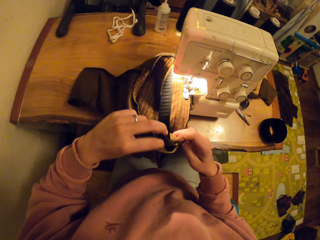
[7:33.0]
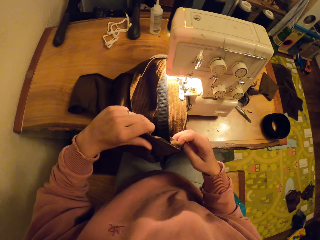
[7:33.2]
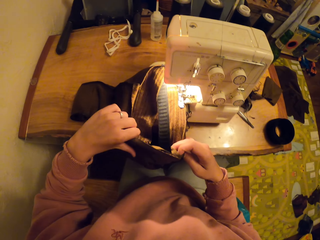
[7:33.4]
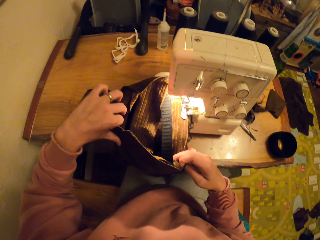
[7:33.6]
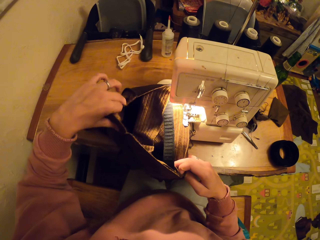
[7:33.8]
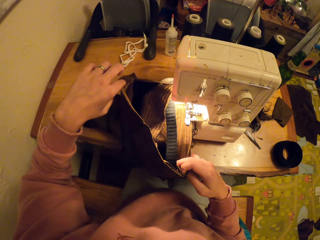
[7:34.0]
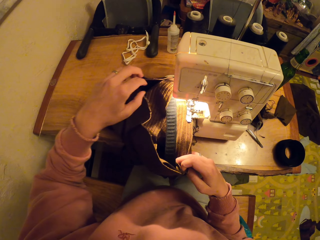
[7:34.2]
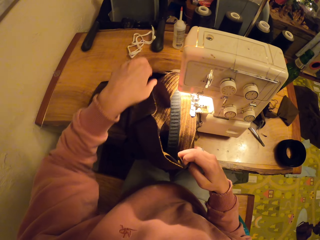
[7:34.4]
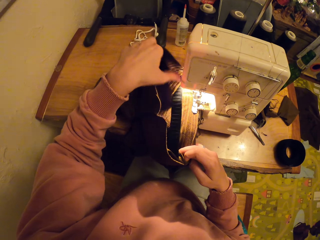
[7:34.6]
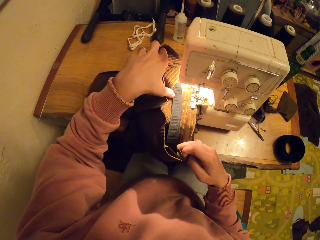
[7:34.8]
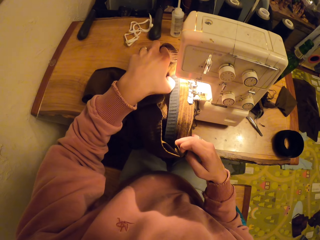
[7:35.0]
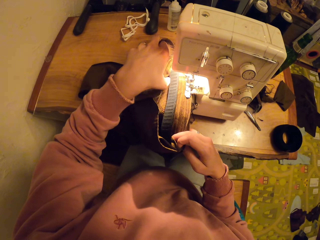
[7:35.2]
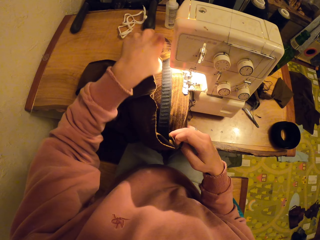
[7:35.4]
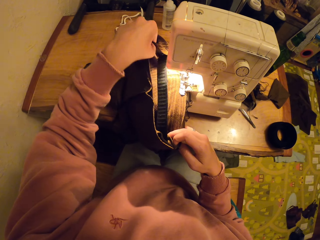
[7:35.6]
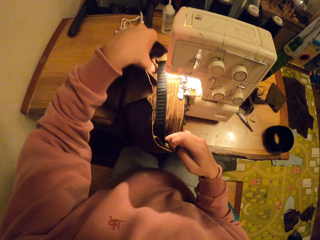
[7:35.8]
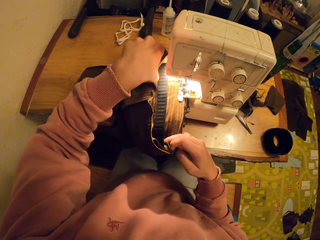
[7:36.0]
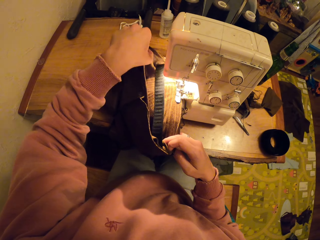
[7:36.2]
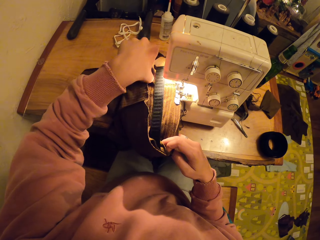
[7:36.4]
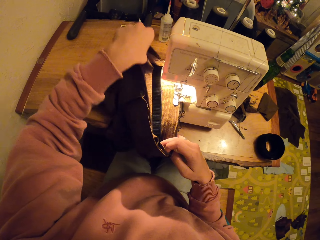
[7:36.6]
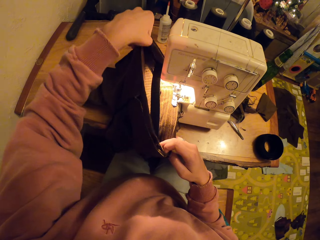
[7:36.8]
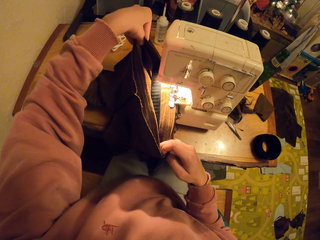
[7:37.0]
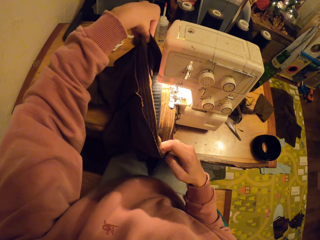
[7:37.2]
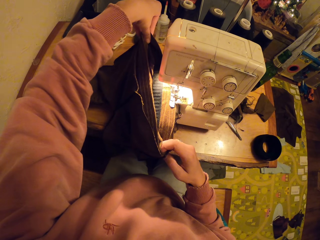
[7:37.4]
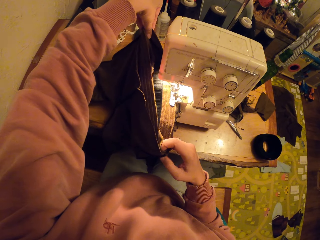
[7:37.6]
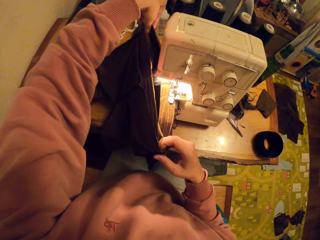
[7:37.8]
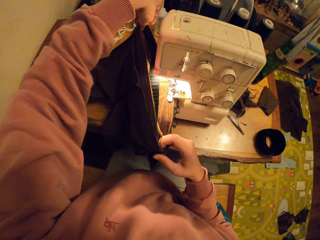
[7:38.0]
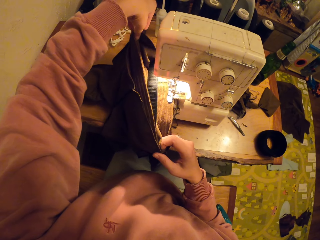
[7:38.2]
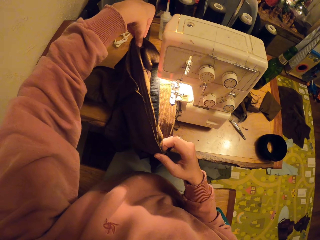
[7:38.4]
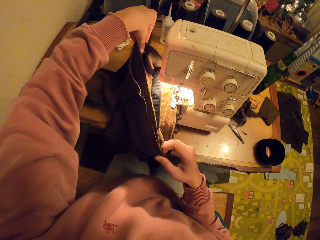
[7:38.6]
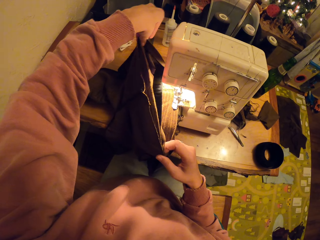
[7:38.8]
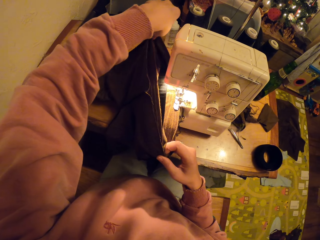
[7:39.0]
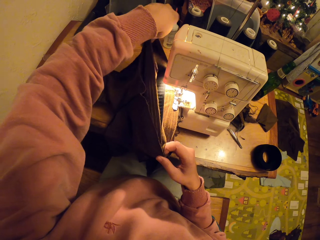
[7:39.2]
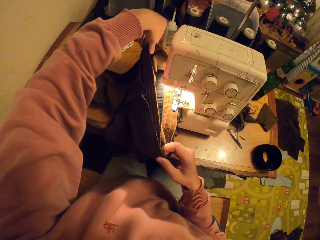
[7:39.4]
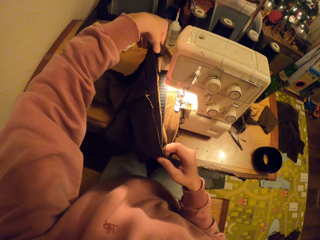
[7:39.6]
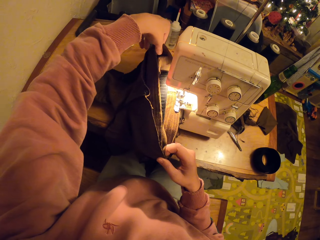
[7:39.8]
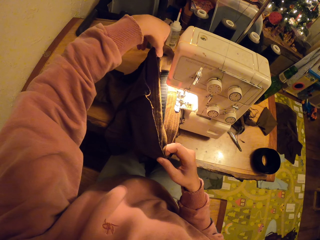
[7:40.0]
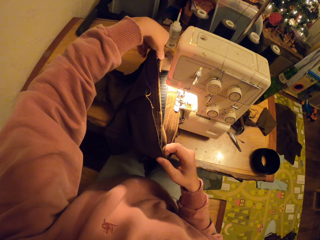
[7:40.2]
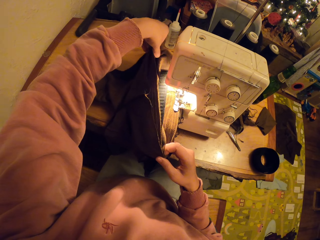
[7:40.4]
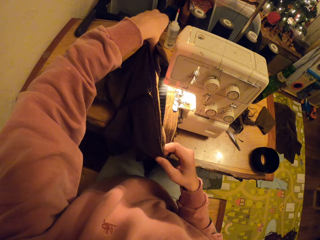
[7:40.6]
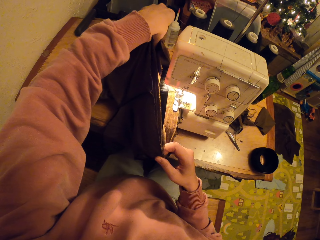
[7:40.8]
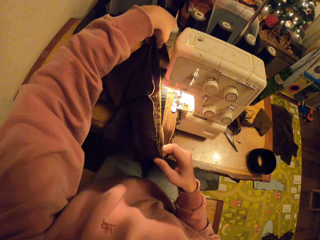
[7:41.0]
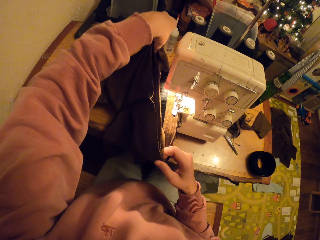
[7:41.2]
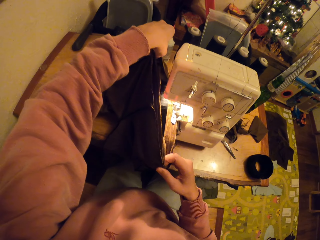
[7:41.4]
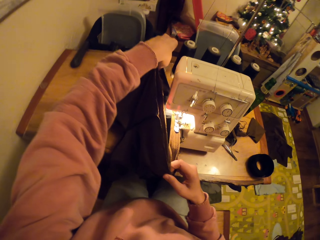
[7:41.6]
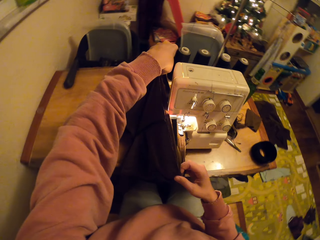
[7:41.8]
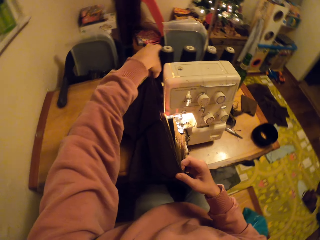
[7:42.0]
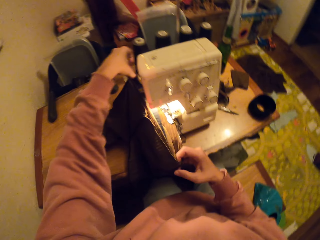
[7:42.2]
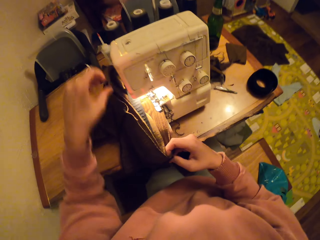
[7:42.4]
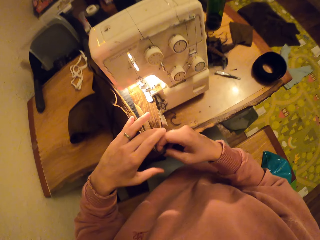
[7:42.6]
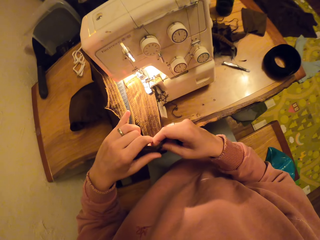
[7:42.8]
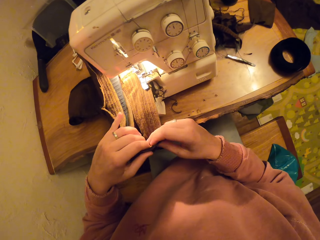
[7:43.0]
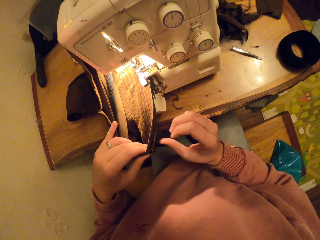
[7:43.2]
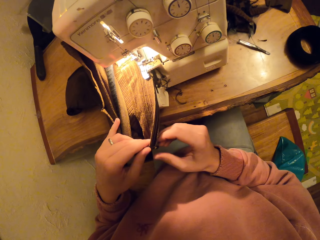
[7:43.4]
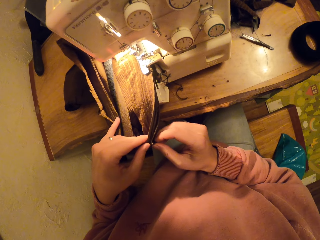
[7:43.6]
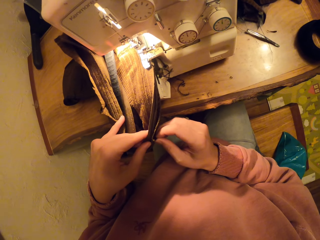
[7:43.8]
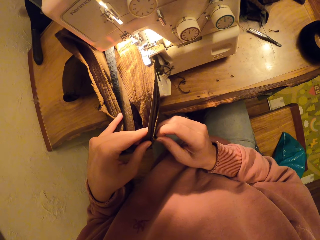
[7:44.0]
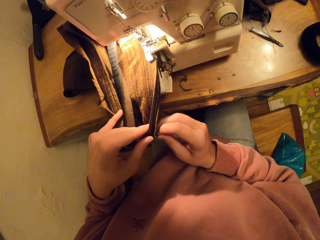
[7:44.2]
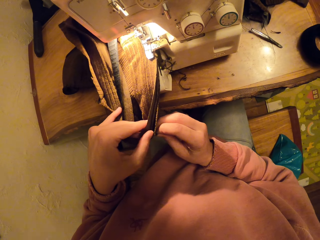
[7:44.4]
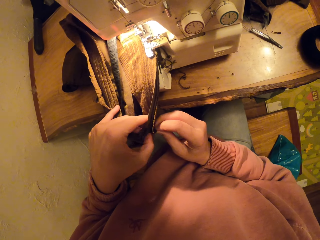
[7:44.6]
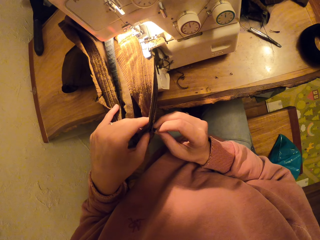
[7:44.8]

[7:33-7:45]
The camera wearer straightens the fabric.

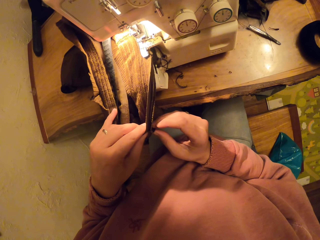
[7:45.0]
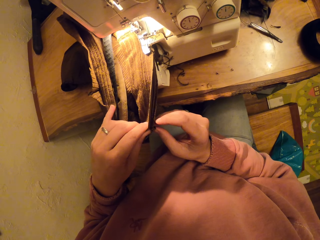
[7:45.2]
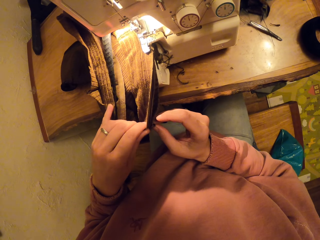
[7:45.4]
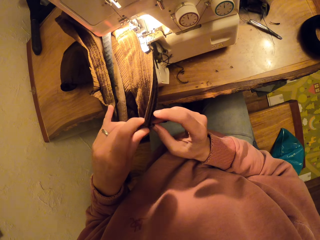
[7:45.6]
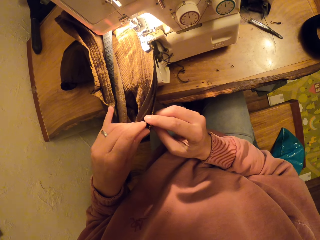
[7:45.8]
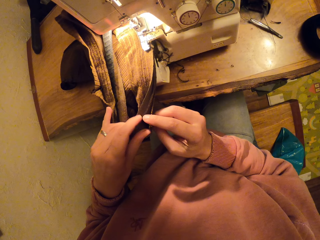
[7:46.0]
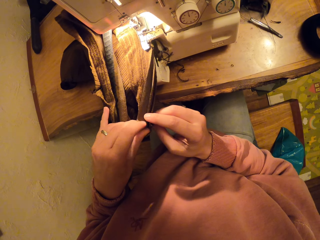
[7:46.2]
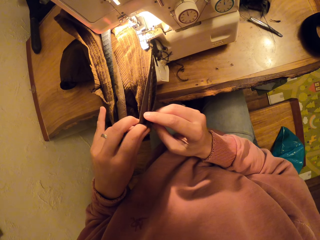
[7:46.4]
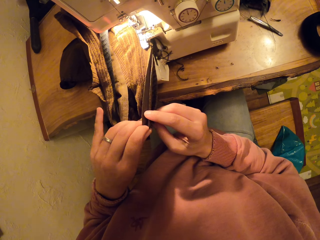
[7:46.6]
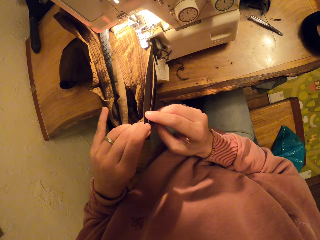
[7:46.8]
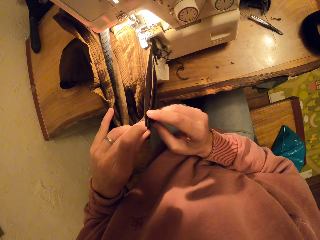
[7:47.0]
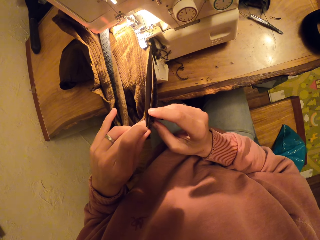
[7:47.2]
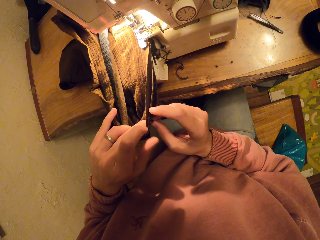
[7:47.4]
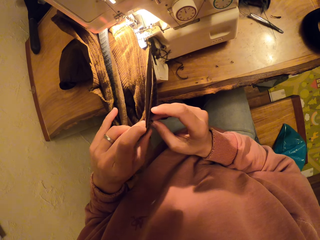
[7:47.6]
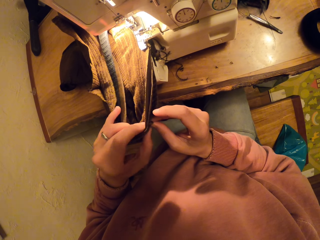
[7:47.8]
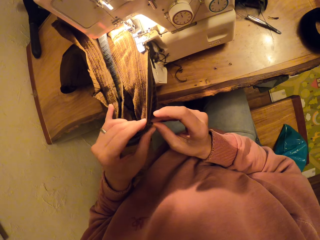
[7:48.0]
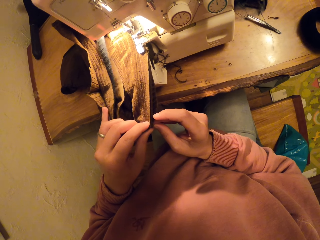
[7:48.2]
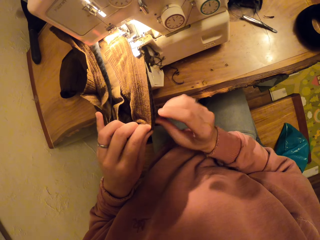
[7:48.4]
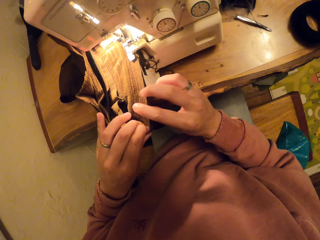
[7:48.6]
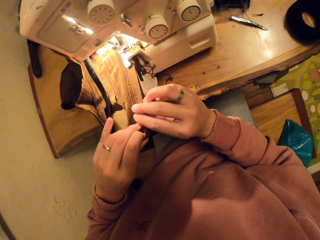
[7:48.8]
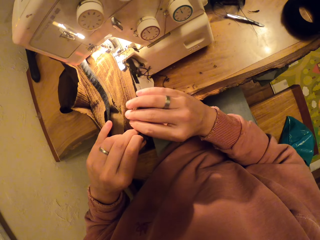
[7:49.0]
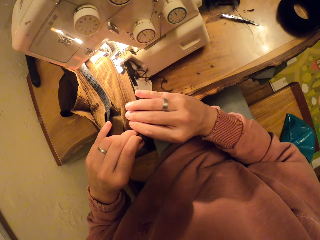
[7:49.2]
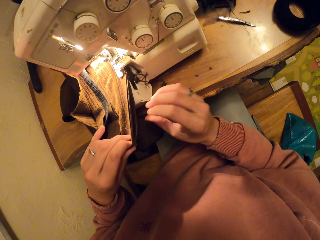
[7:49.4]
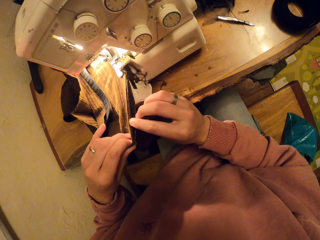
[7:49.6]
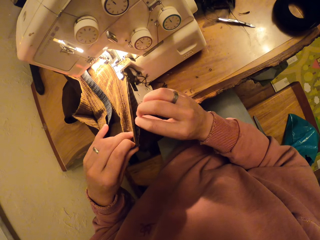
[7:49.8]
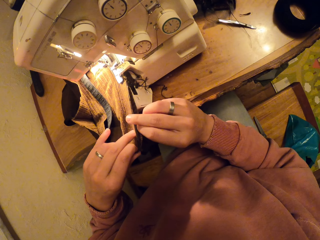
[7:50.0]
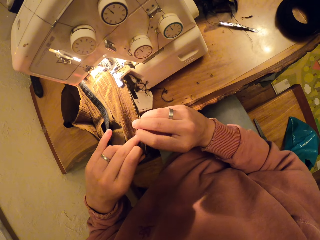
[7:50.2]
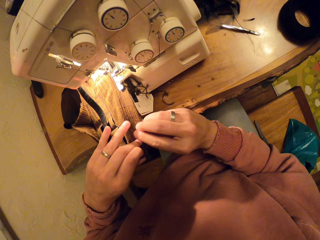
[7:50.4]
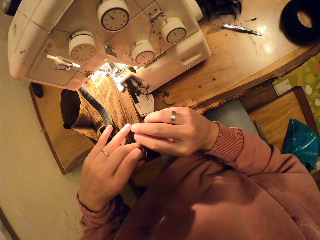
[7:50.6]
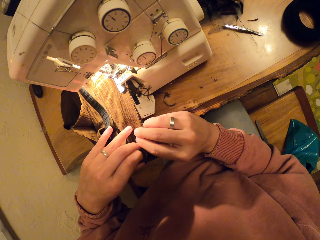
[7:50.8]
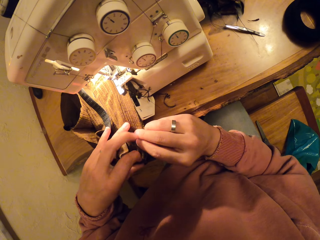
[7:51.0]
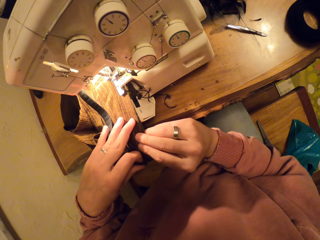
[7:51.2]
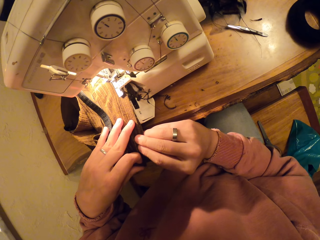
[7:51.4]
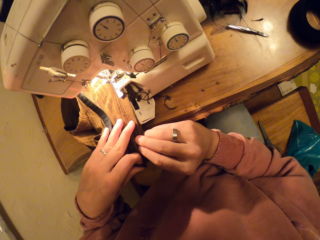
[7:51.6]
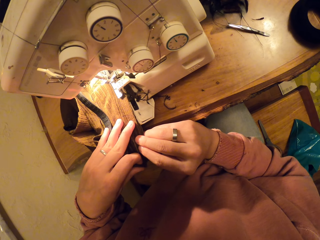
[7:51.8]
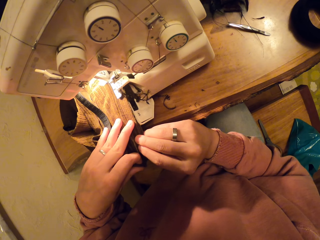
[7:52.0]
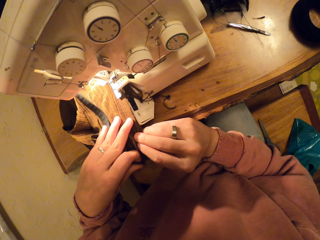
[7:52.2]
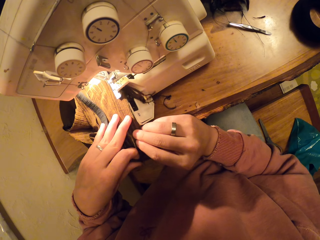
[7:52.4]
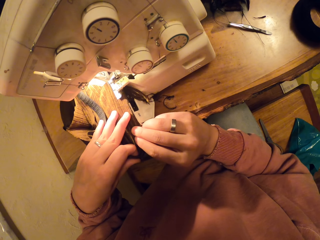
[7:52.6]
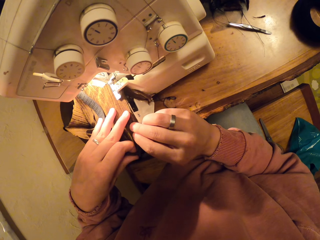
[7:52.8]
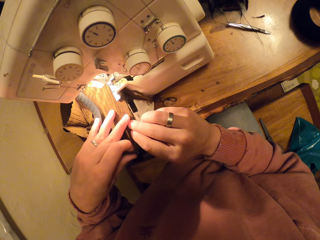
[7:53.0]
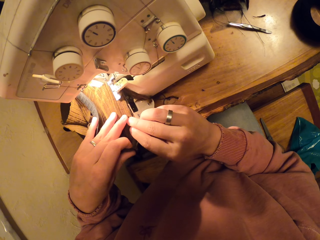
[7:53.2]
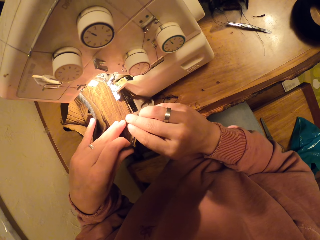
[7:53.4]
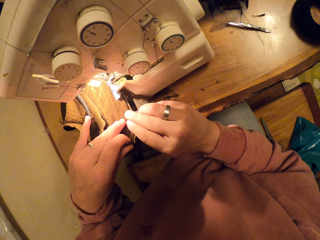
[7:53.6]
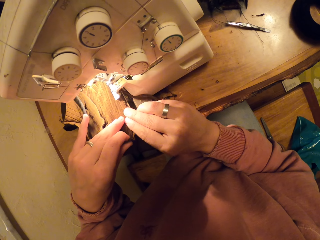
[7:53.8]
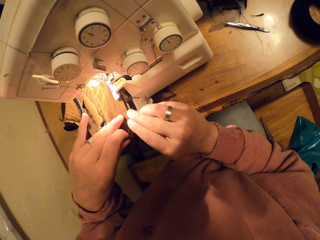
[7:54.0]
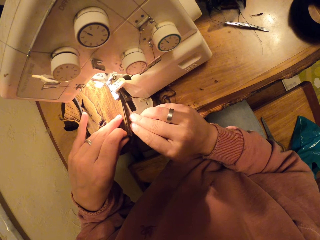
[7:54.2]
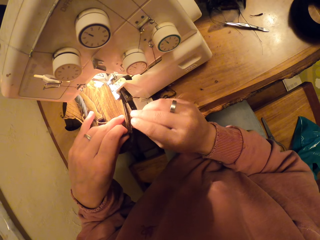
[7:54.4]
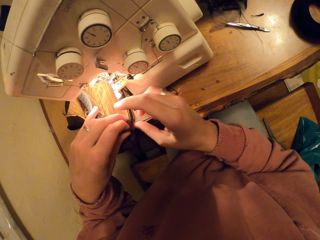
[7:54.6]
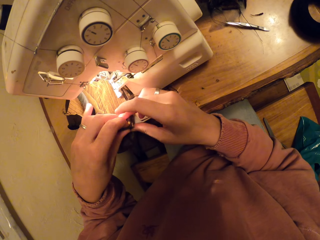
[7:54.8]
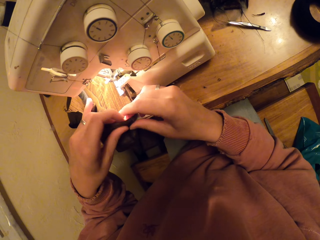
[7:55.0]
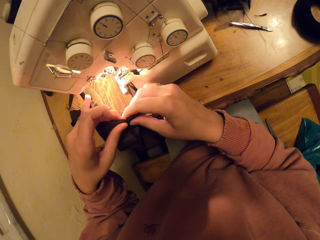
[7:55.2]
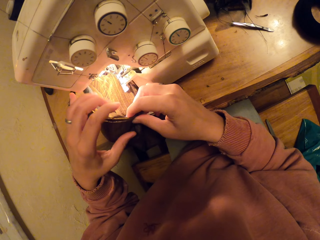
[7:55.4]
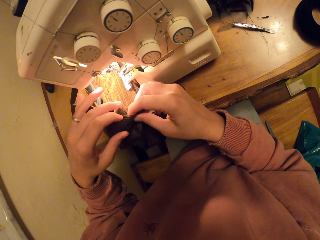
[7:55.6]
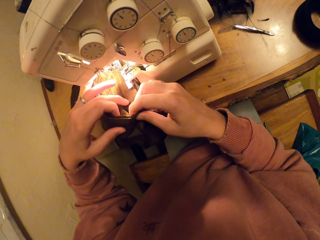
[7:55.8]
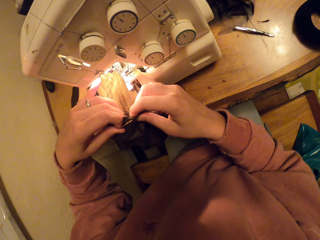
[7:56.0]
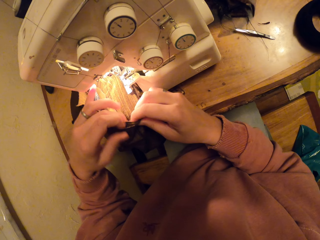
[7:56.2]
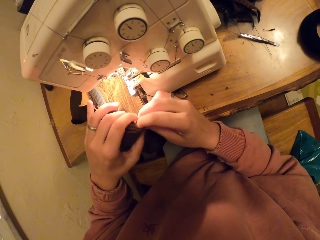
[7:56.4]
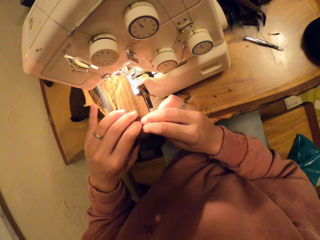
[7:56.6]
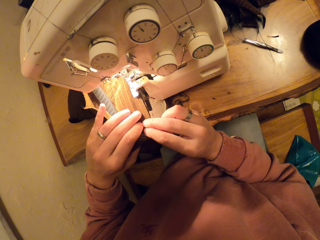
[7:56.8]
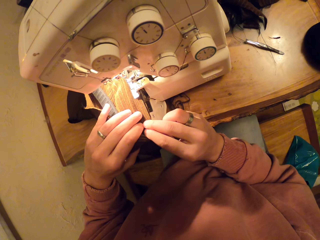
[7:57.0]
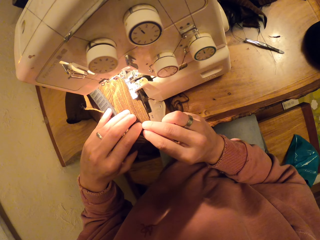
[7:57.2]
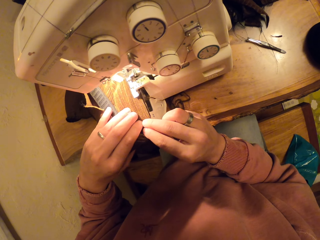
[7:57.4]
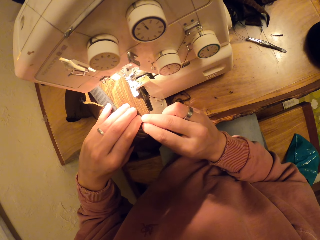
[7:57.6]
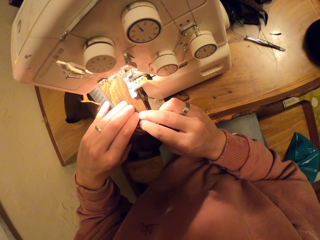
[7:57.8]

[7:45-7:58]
The camera wearer sews the fabric.
